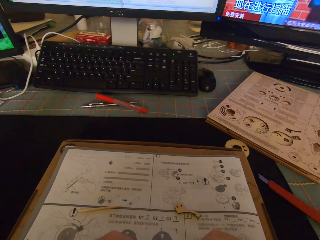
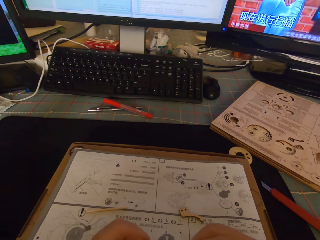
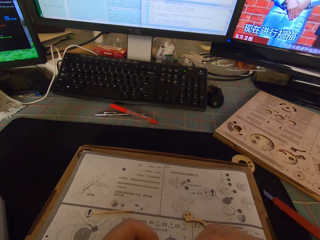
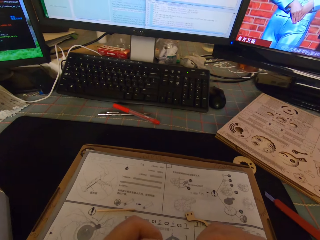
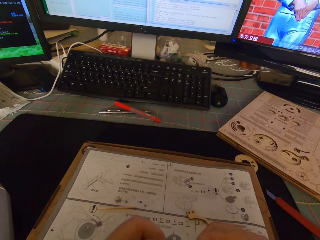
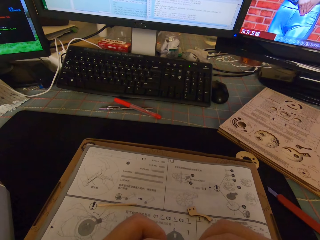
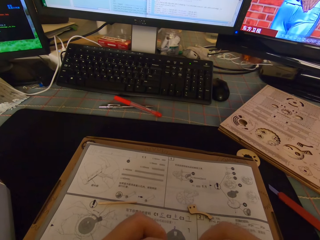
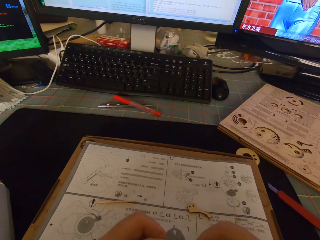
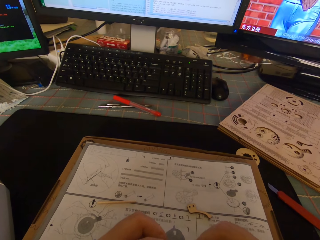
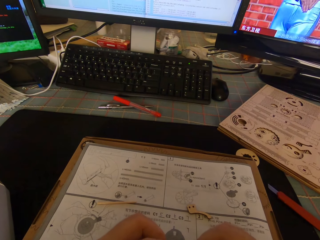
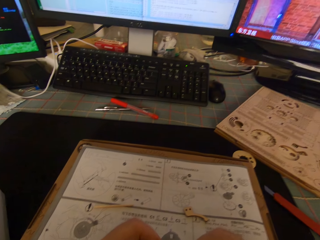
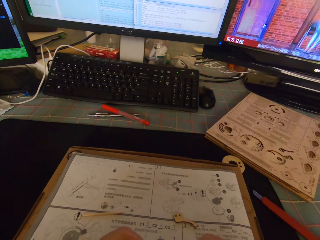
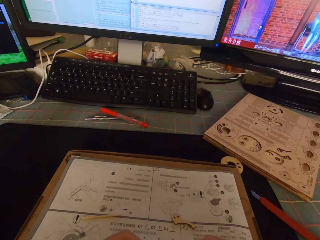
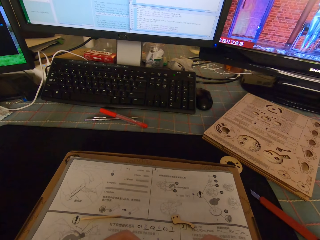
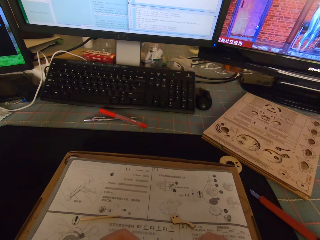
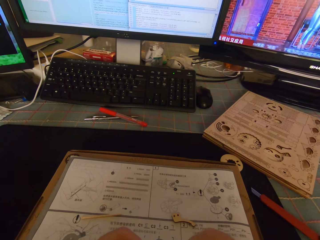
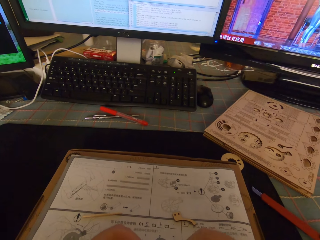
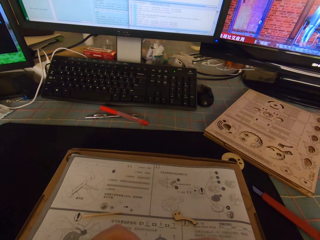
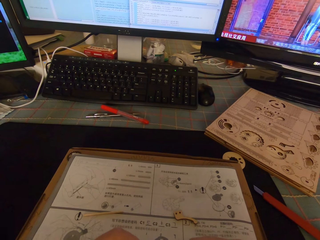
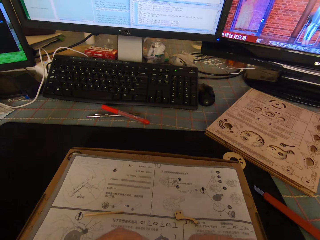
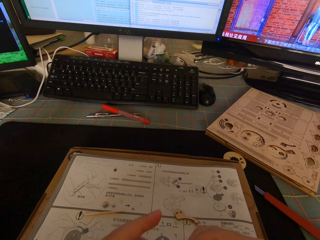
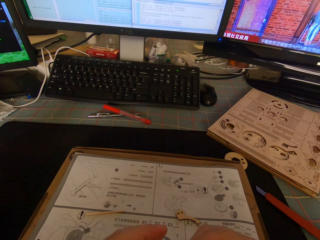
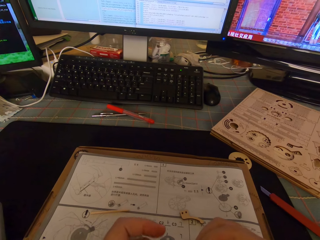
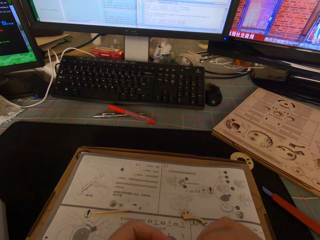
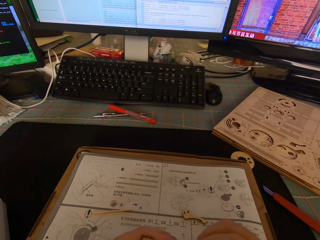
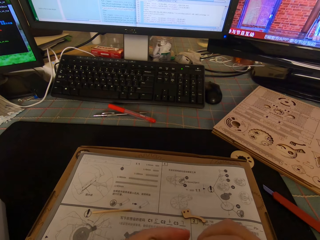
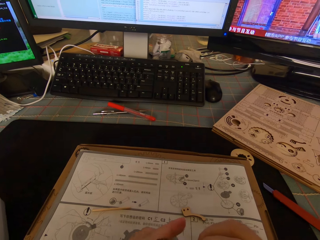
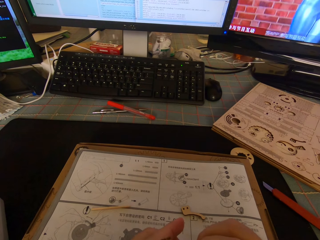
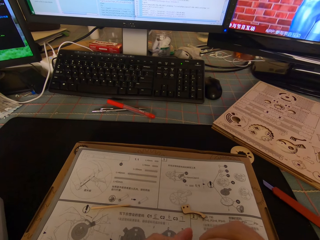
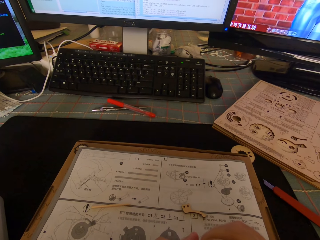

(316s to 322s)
The camera wearer does something.

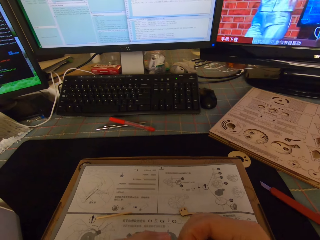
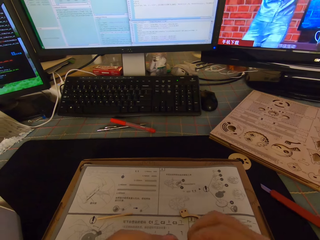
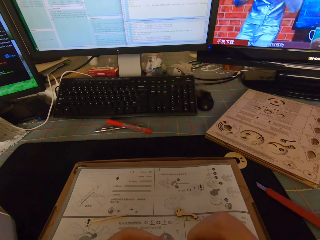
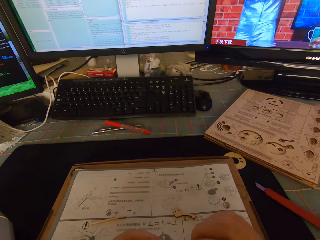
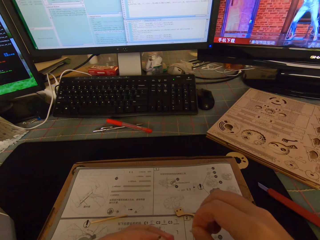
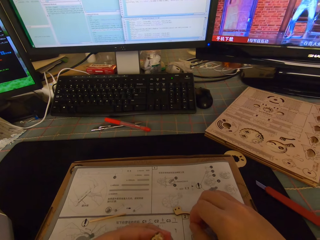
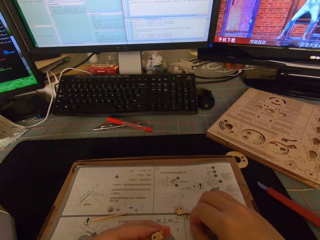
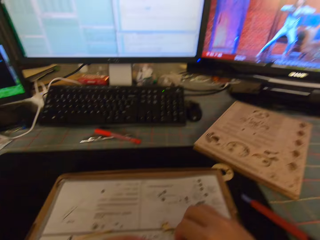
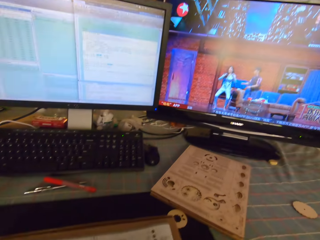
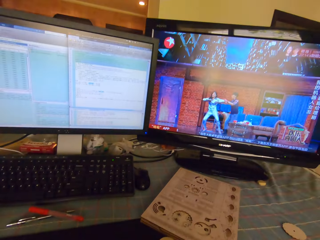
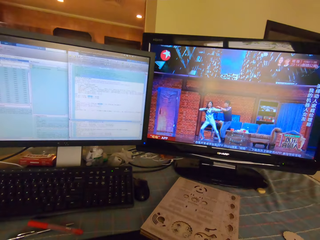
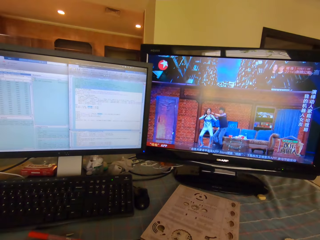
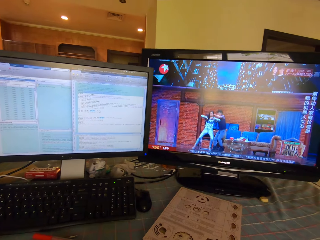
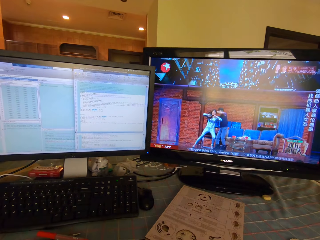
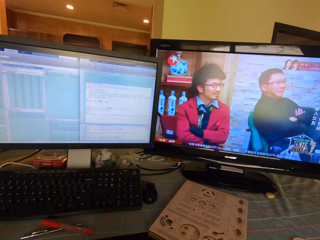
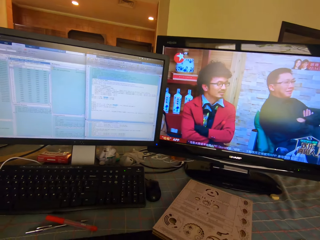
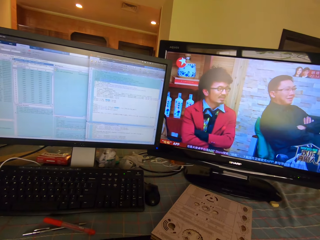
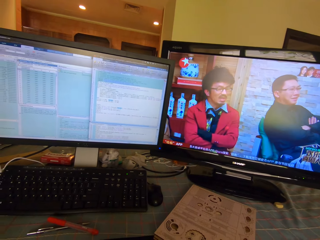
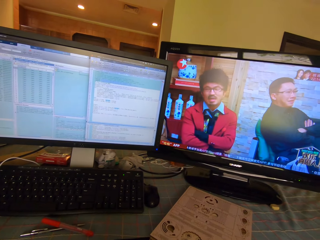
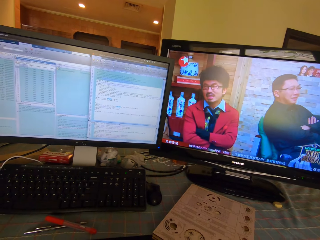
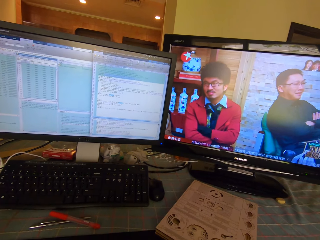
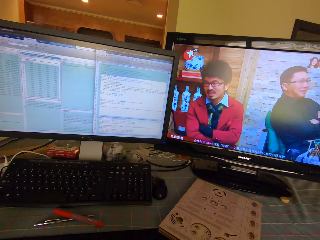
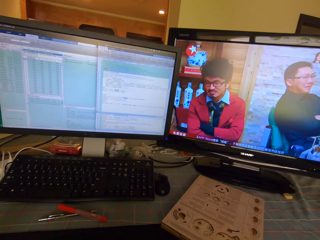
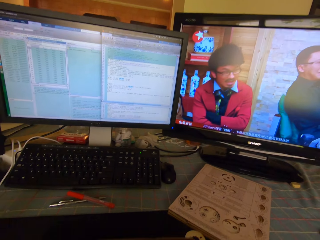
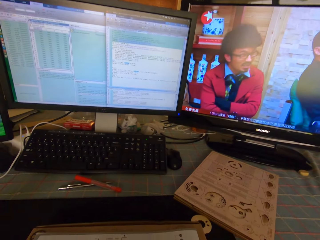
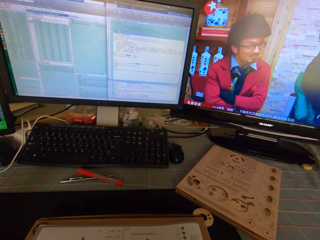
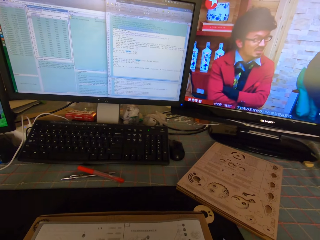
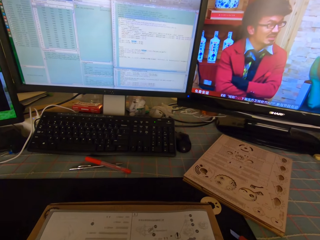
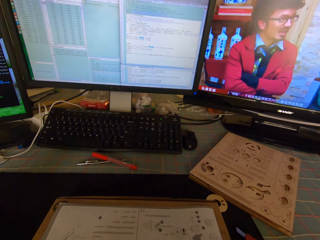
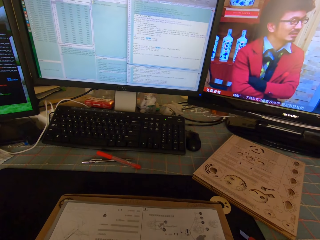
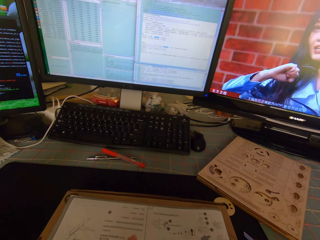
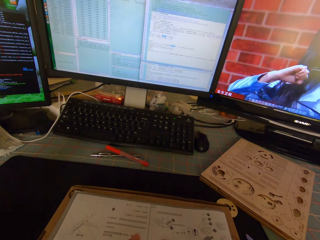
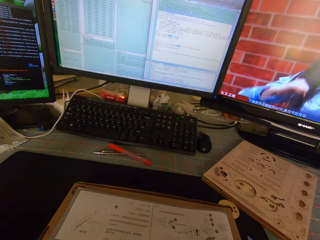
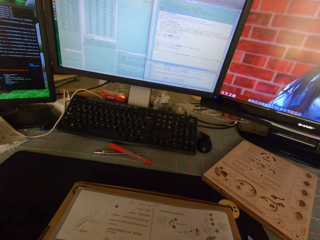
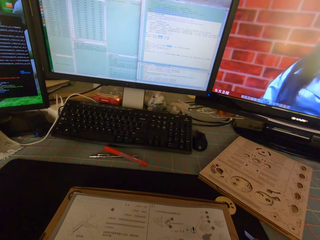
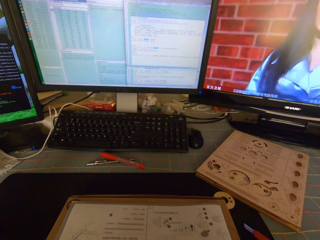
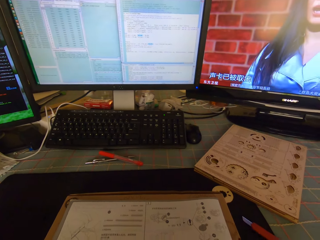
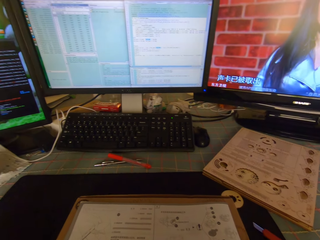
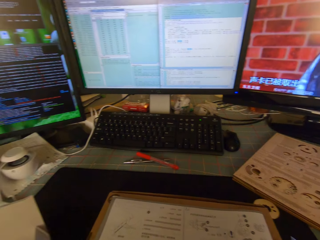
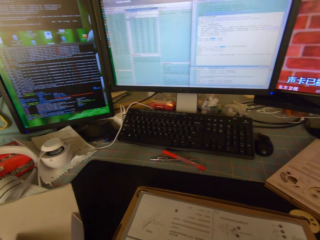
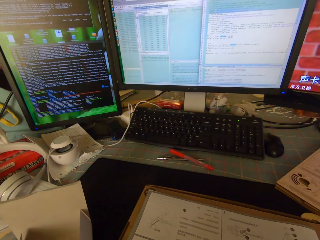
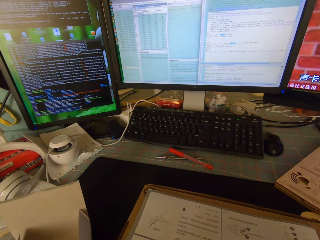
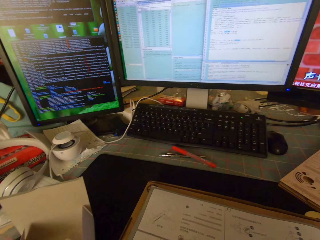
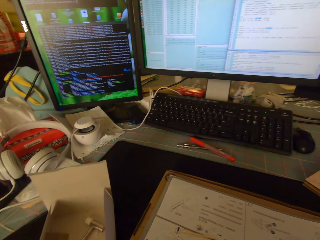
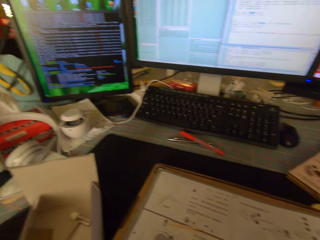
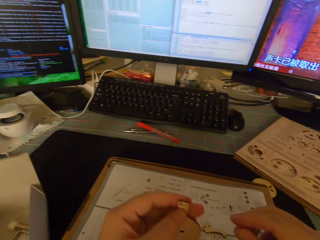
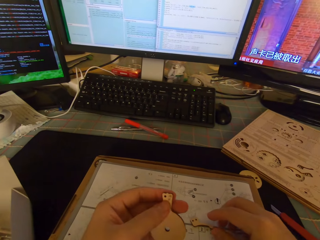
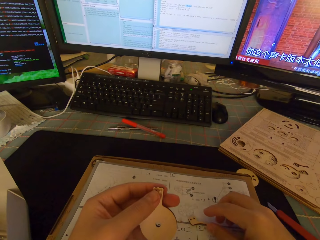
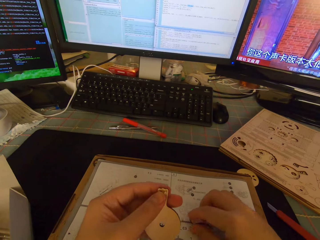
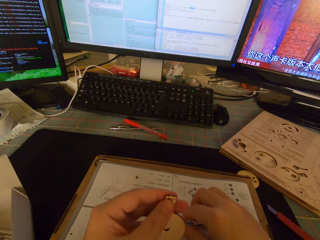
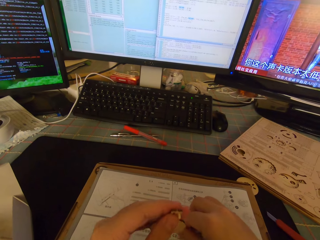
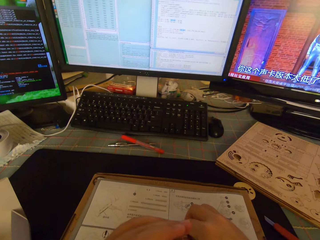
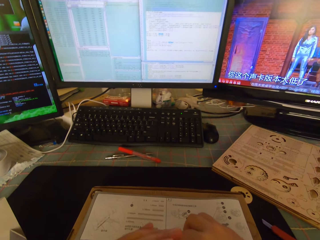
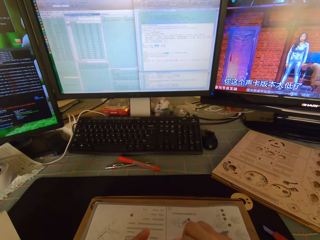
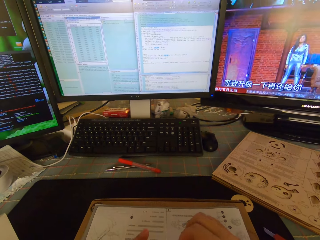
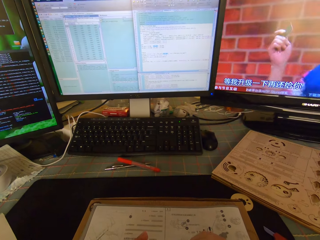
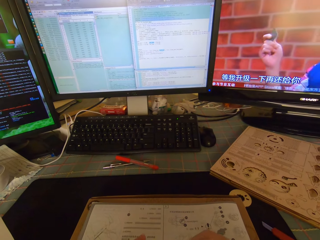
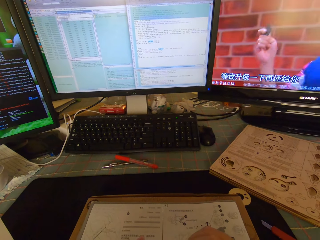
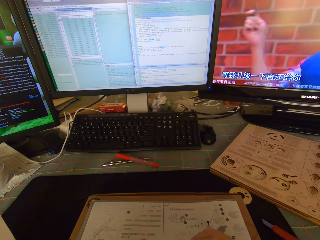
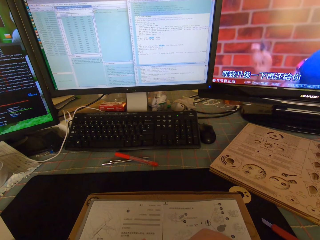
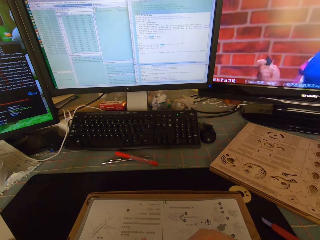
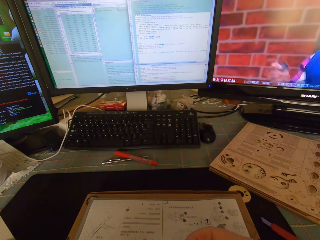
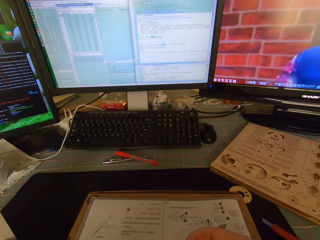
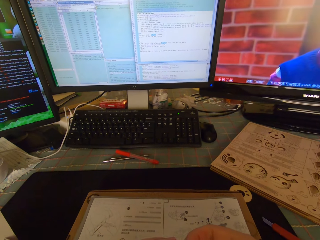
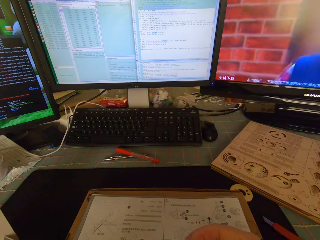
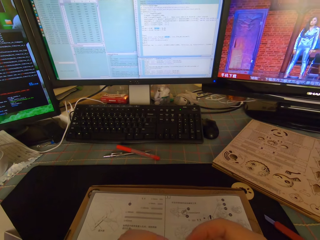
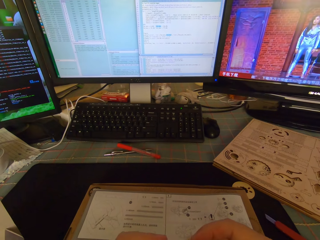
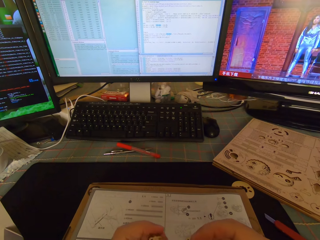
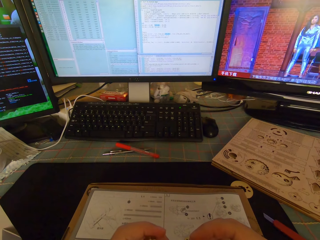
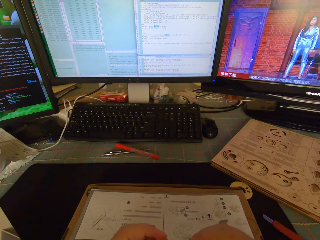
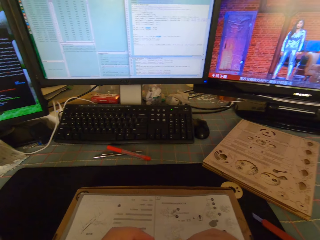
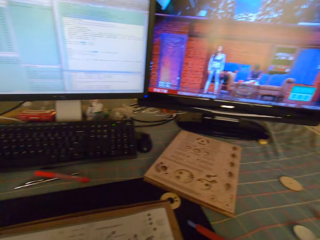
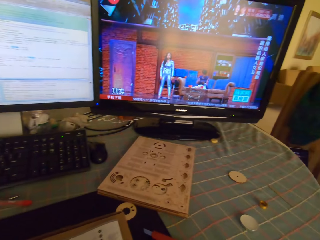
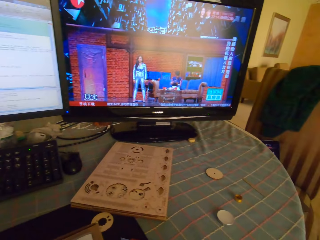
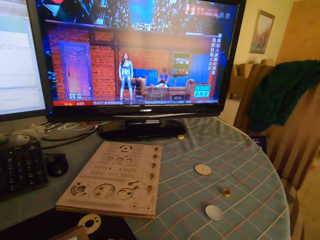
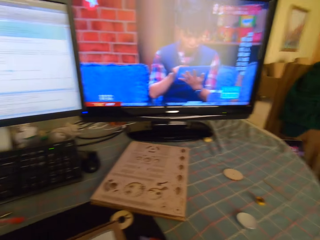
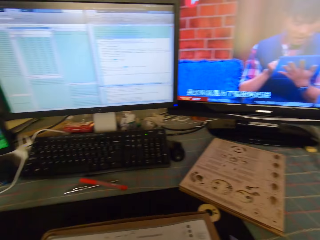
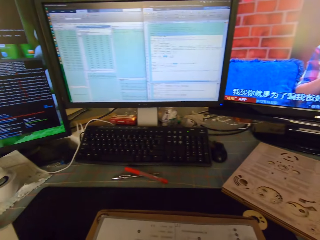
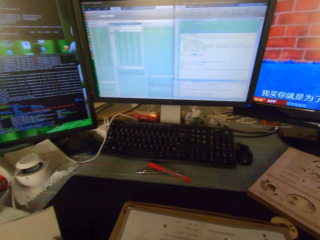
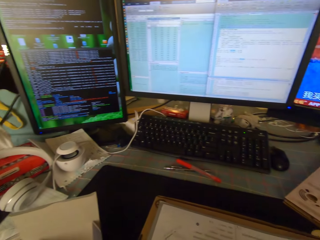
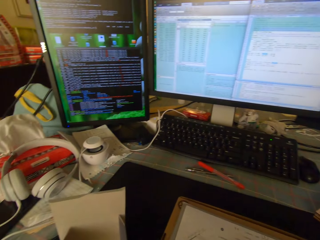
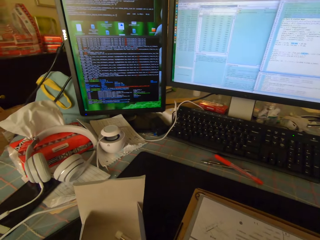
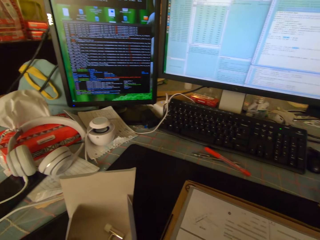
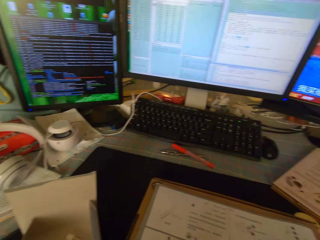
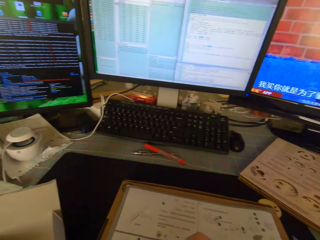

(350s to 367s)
The camera wearer drops something. He looks up towards the television. He moves the right hand. He holds a piece of wood up with his left hand. He fixes a gear part. He looks around.
